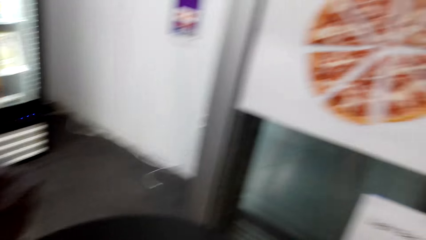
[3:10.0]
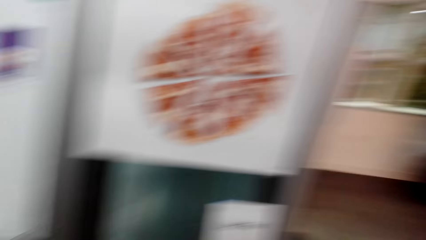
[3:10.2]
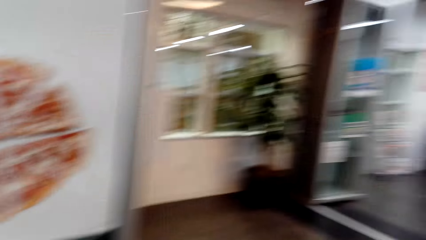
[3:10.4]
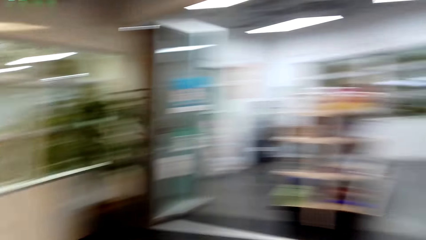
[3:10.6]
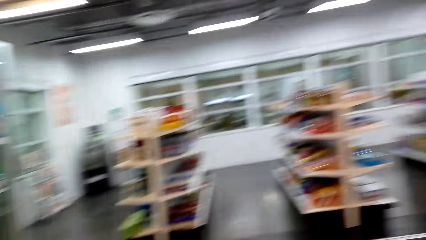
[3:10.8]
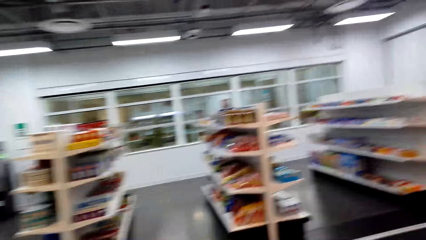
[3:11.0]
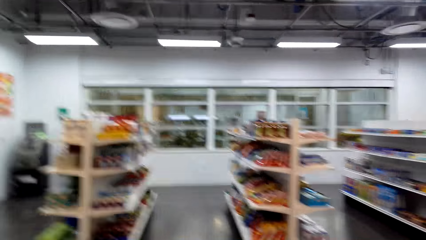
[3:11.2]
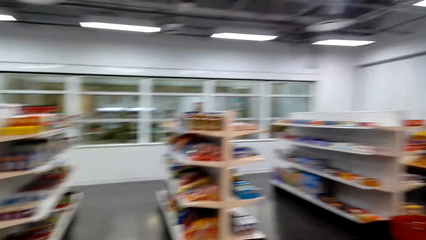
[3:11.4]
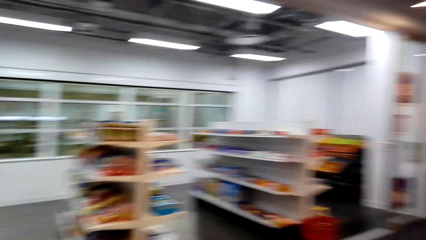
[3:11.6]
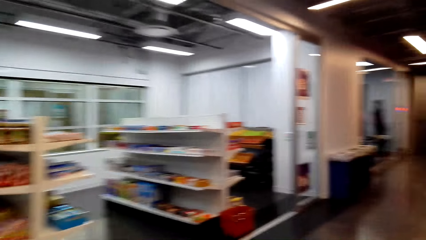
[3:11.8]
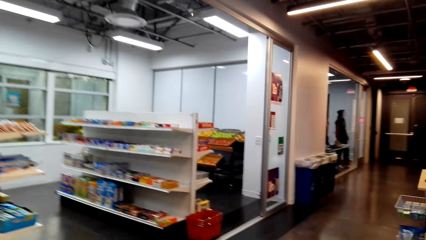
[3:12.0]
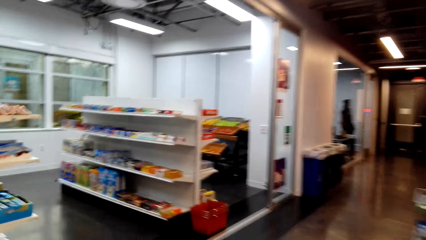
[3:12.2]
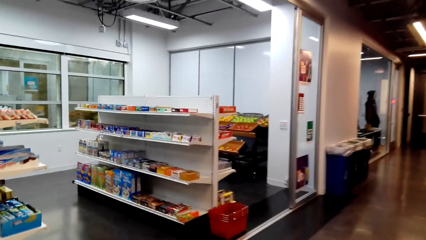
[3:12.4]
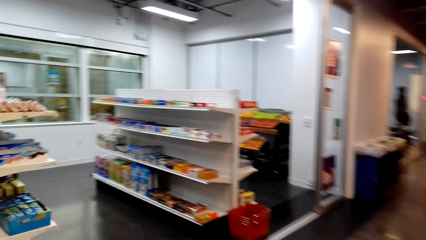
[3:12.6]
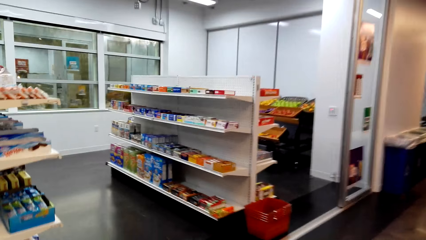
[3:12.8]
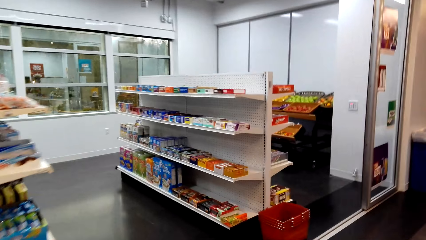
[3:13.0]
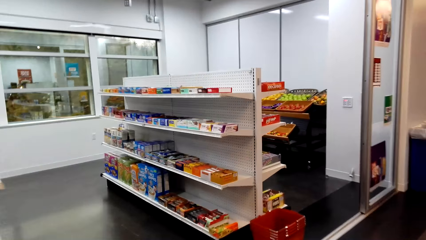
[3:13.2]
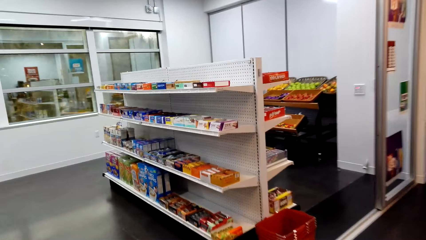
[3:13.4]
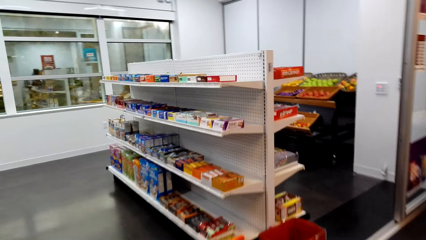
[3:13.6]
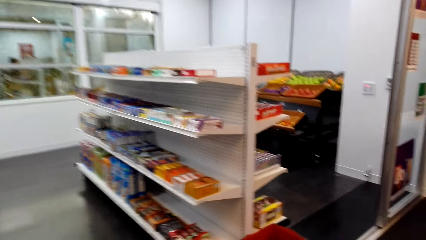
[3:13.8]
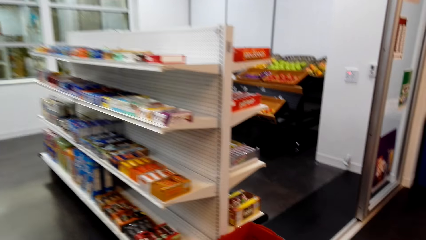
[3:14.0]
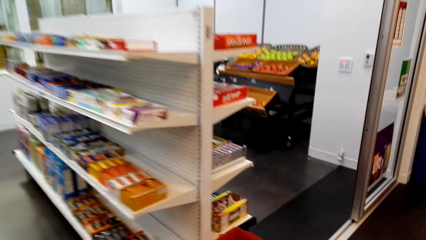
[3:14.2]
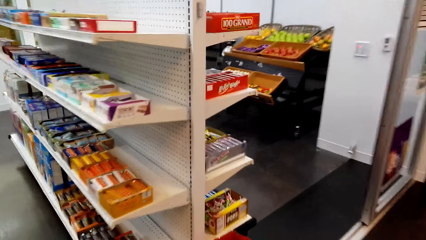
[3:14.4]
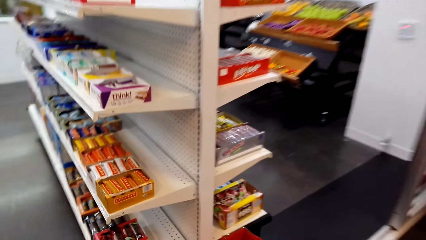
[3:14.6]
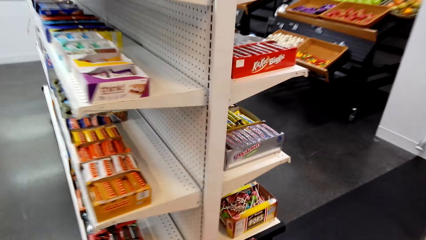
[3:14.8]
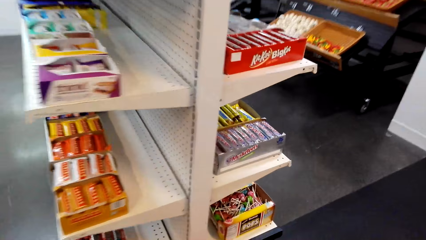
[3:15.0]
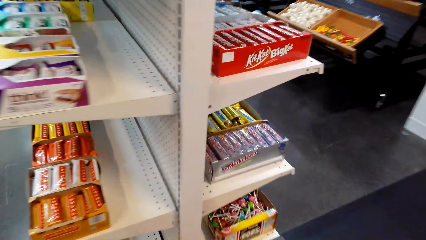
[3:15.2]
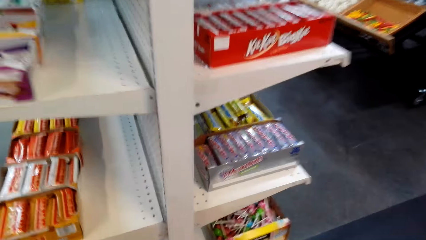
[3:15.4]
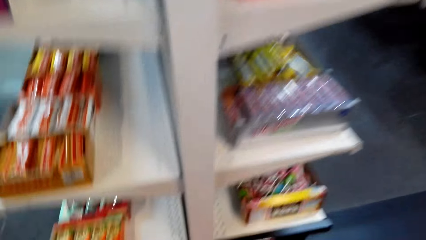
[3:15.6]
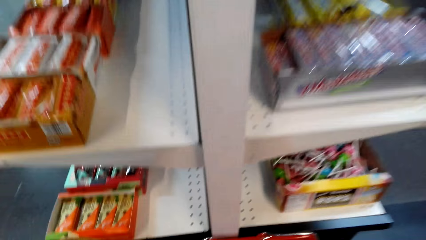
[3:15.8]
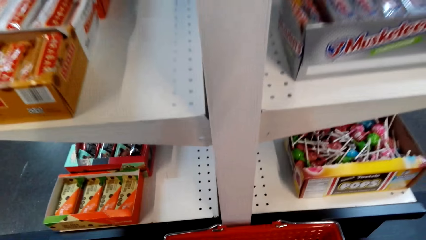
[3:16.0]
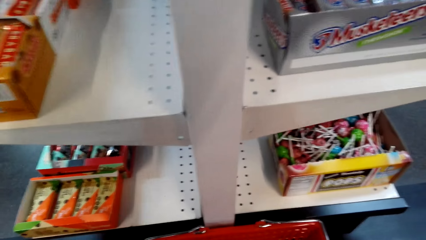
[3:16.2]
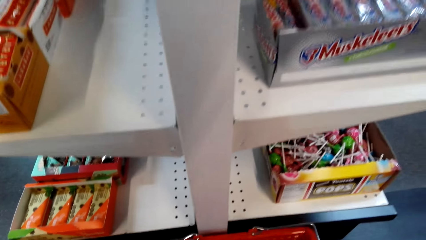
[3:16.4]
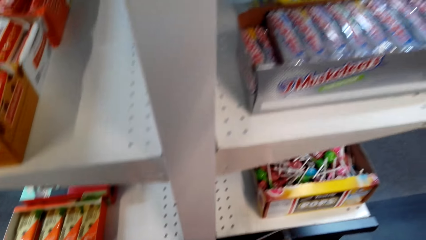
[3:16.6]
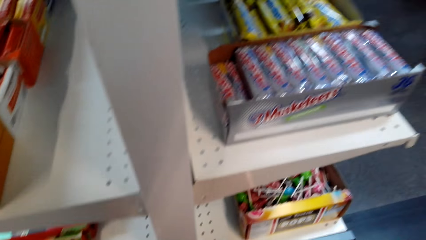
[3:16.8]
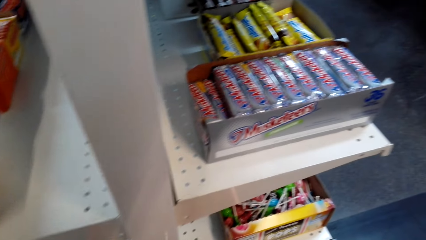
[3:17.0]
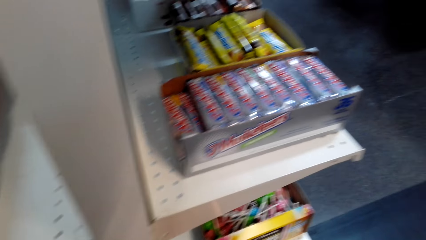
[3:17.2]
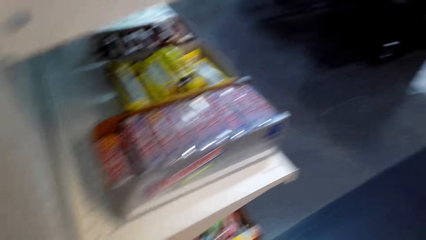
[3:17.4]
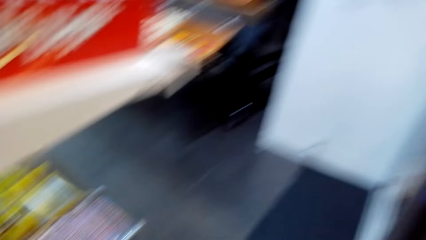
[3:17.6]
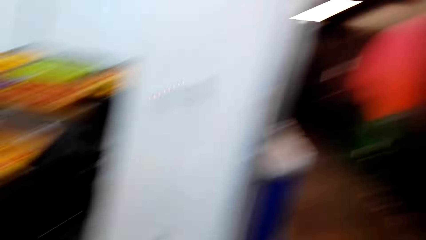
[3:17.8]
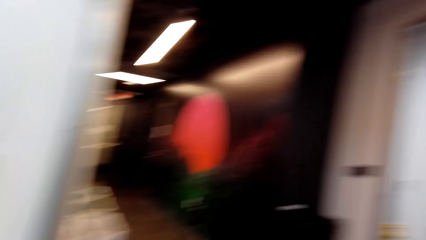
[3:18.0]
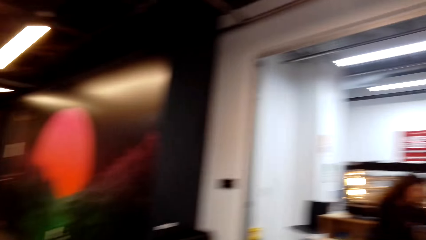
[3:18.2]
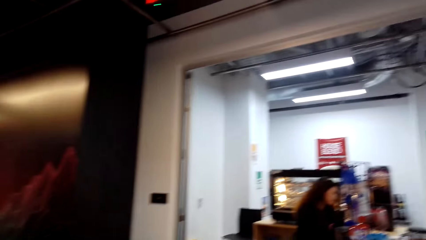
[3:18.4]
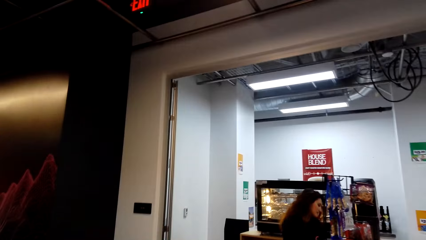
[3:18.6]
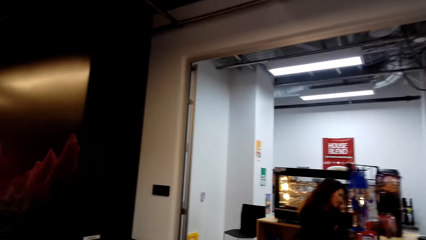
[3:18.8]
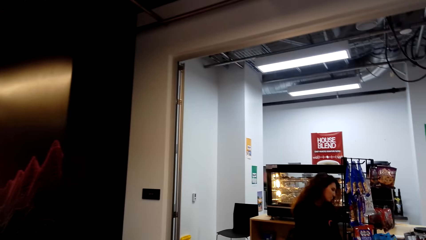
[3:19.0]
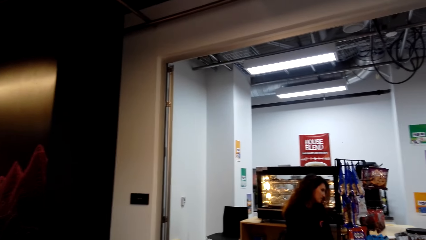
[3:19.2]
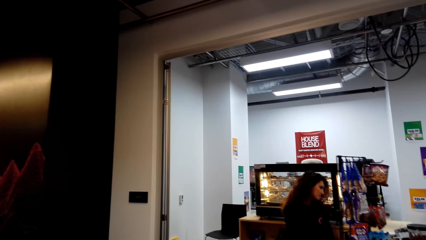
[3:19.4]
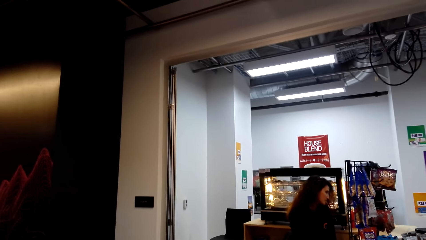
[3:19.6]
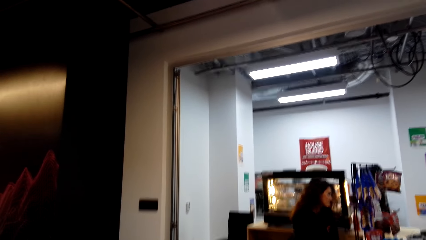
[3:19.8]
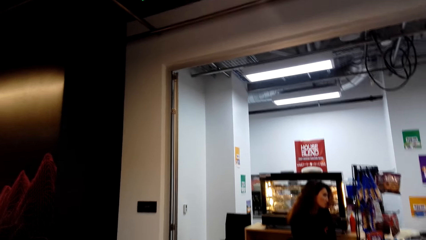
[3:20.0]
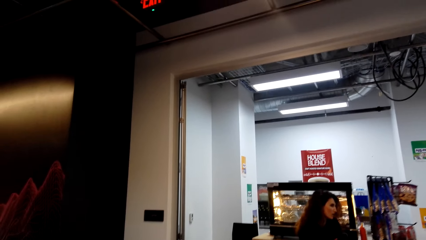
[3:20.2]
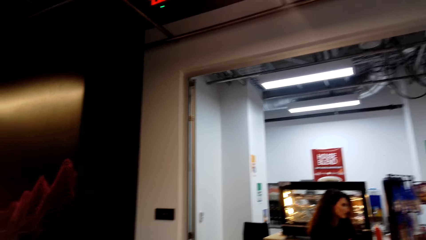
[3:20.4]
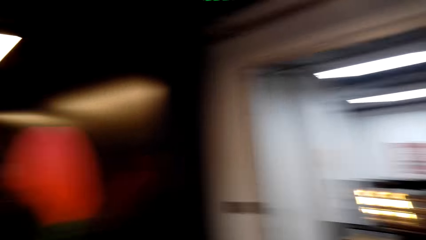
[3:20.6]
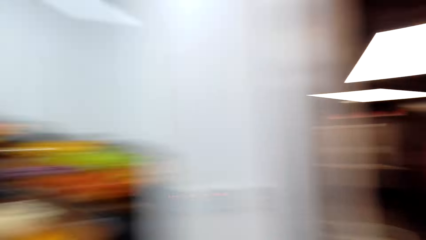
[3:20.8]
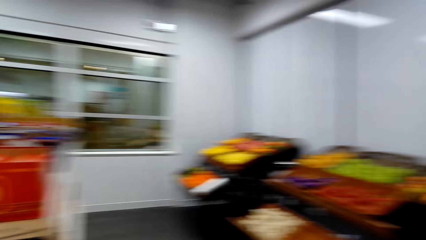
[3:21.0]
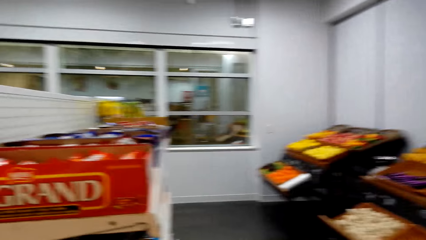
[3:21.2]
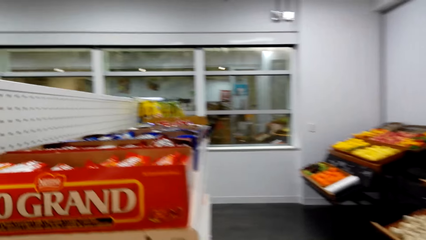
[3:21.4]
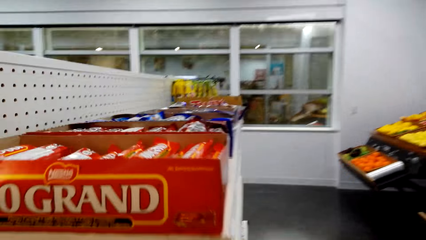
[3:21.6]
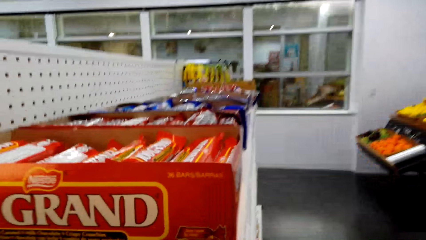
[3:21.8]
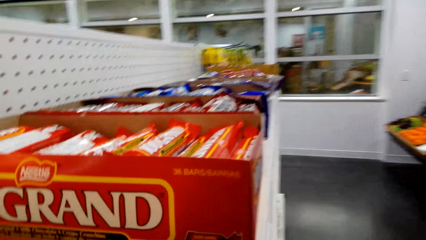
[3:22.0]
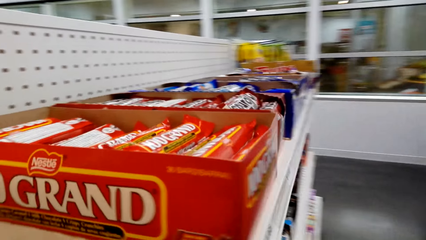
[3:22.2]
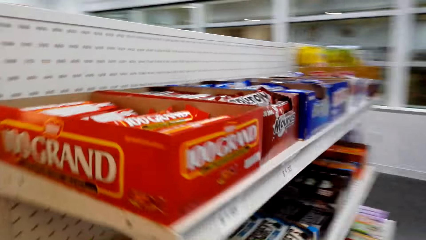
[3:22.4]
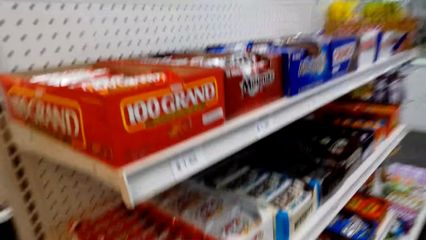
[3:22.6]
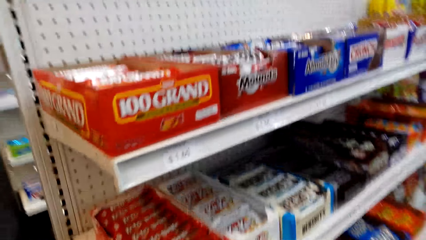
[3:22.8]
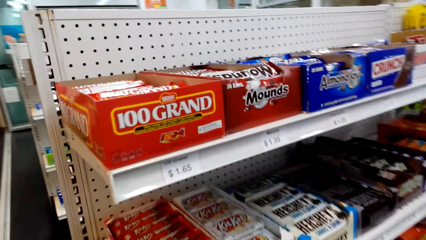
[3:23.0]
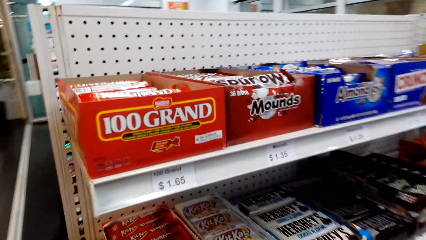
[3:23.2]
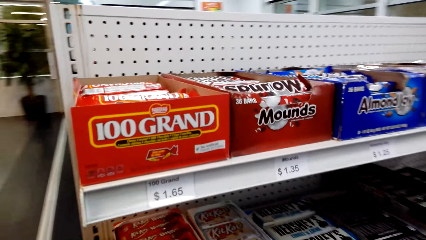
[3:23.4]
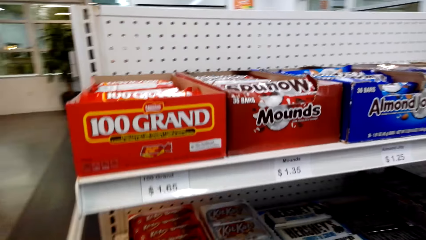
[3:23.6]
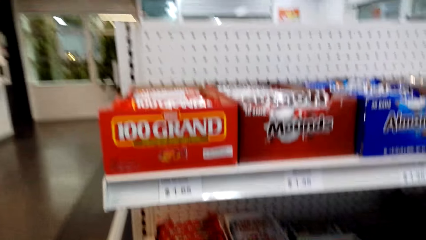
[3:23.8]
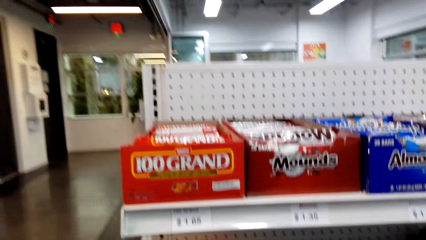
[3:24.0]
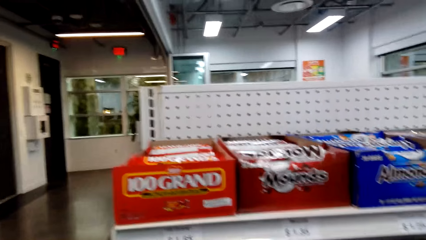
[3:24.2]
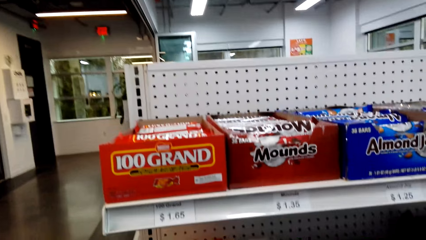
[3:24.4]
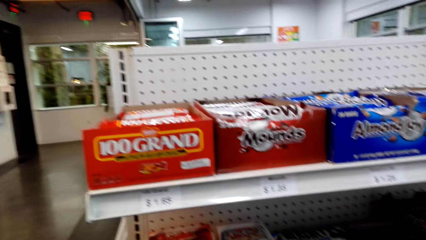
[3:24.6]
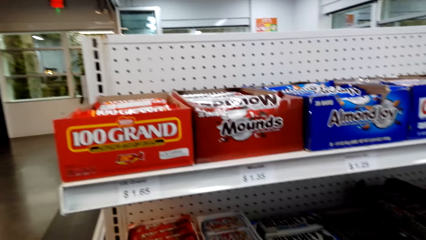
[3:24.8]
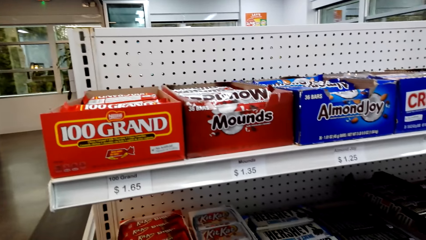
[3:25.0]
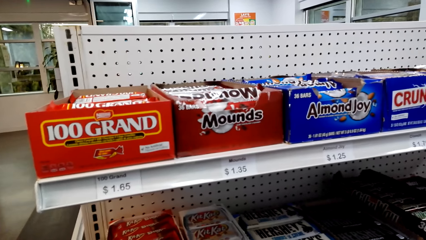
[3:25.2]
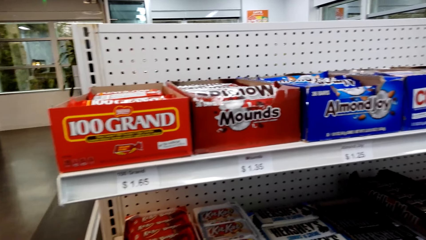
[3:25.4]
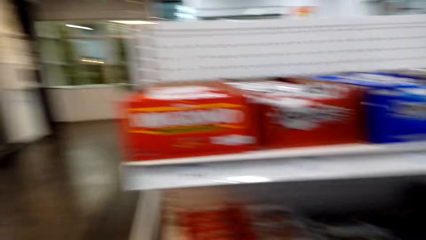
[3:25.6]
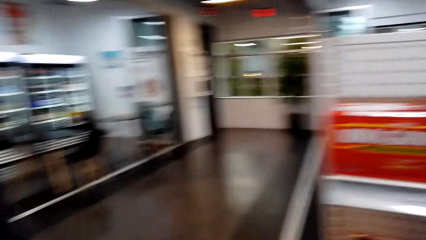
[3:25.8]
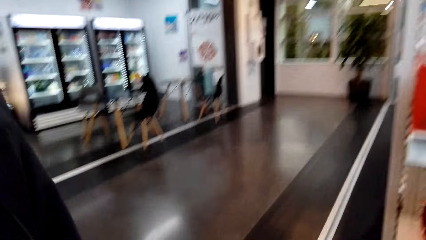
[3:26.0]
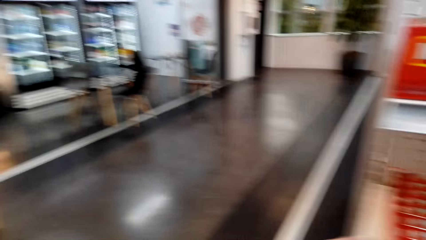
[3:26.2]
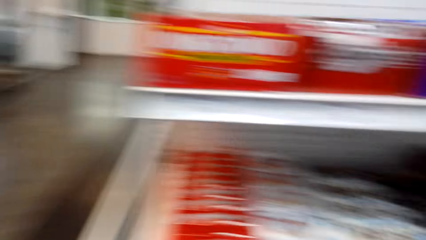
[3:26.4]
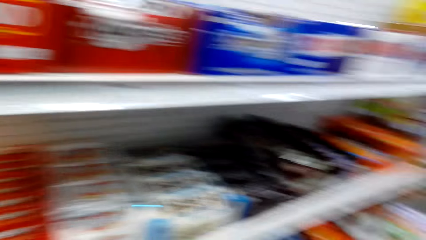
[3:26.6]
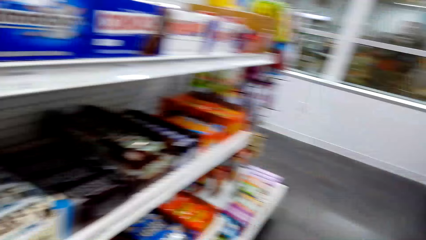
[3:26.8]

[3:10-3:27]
The camera wearer dialogues with the woman. They walk around the store. They pick up a shopping basket. They walk around the store. They look around the store shelf.
